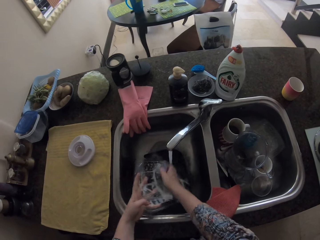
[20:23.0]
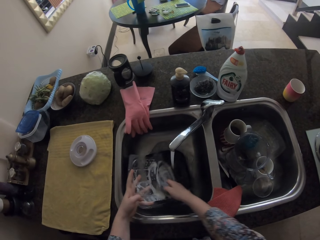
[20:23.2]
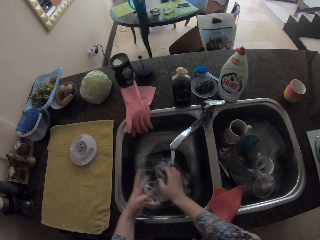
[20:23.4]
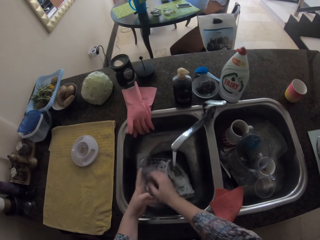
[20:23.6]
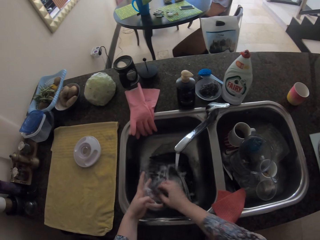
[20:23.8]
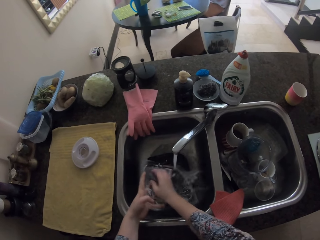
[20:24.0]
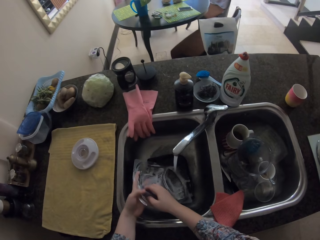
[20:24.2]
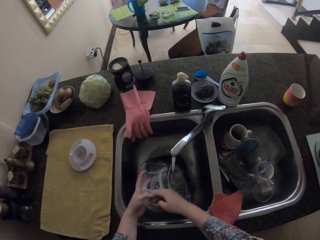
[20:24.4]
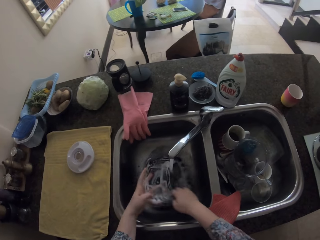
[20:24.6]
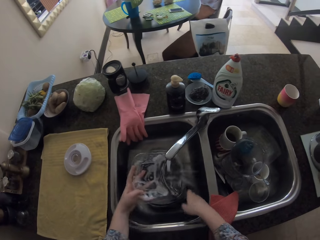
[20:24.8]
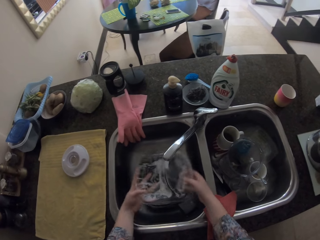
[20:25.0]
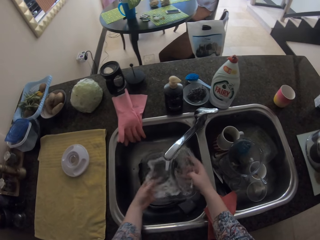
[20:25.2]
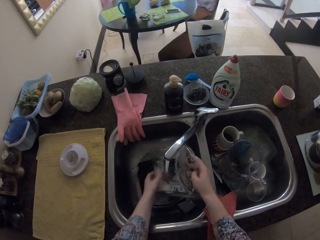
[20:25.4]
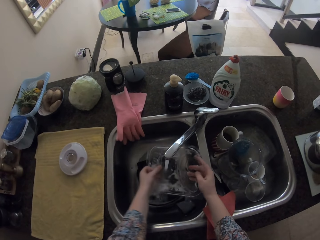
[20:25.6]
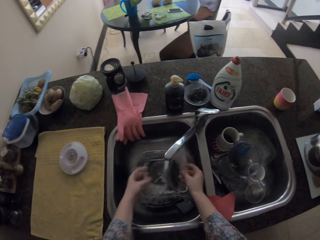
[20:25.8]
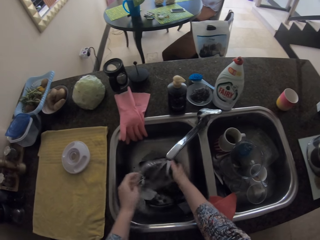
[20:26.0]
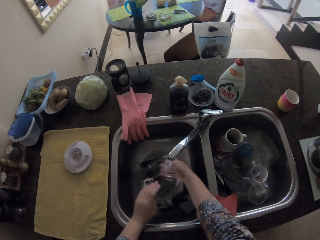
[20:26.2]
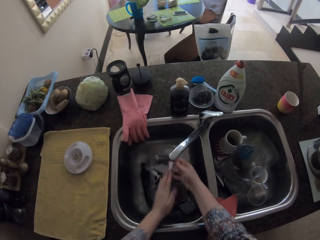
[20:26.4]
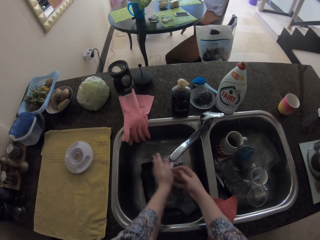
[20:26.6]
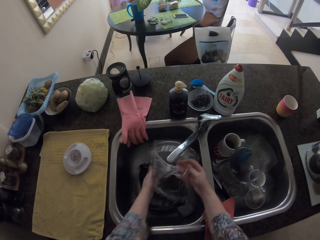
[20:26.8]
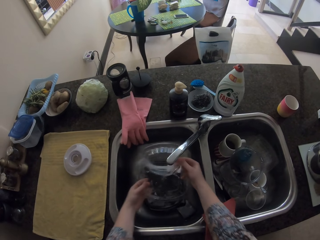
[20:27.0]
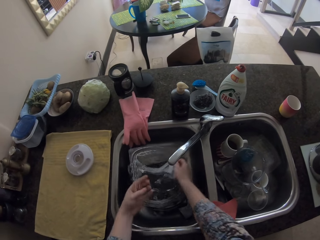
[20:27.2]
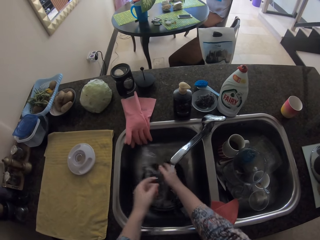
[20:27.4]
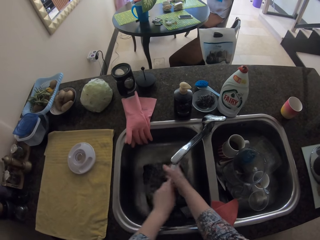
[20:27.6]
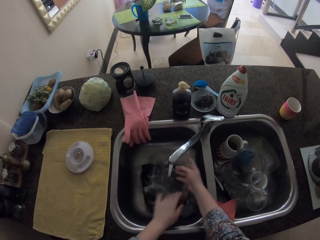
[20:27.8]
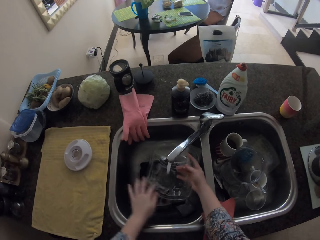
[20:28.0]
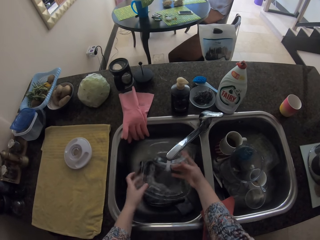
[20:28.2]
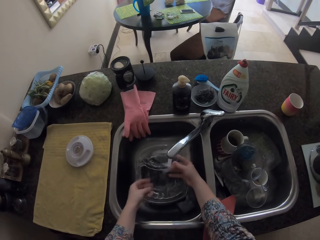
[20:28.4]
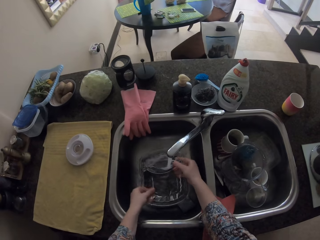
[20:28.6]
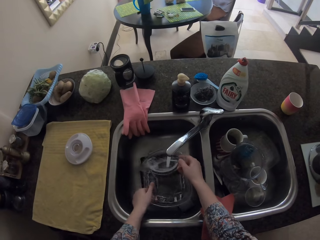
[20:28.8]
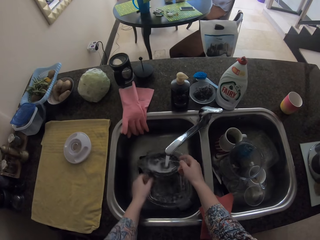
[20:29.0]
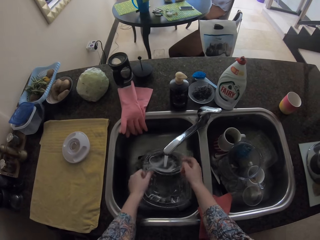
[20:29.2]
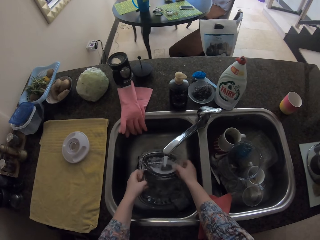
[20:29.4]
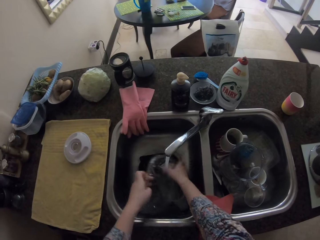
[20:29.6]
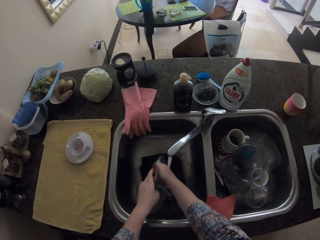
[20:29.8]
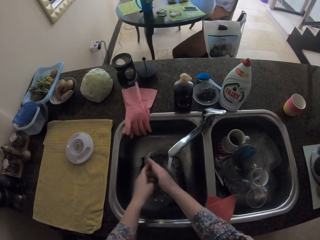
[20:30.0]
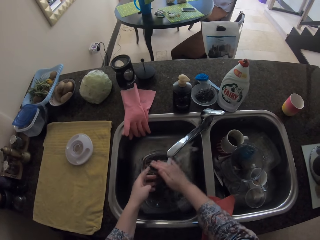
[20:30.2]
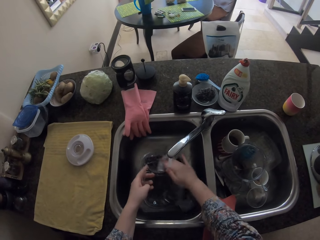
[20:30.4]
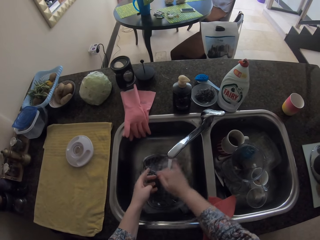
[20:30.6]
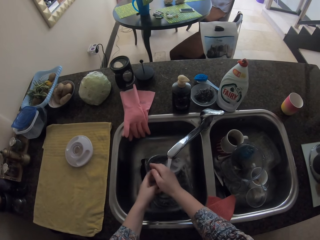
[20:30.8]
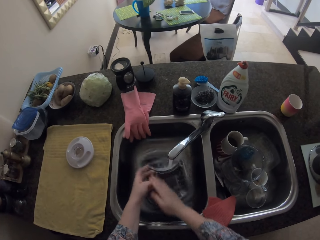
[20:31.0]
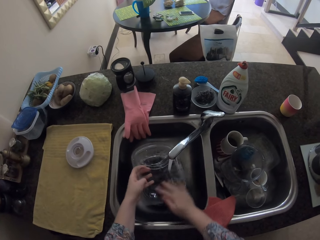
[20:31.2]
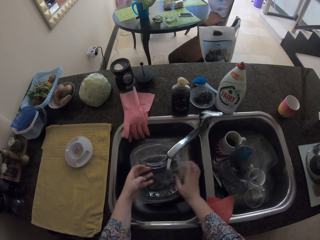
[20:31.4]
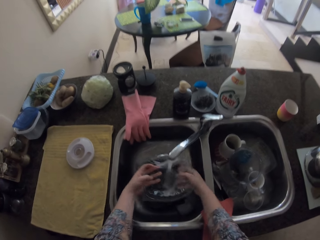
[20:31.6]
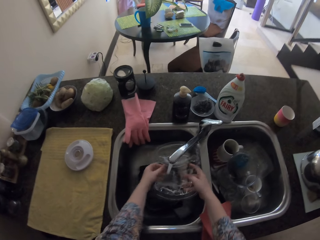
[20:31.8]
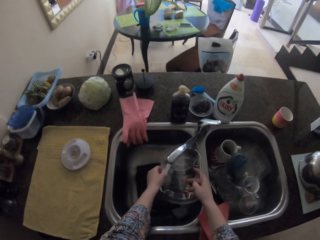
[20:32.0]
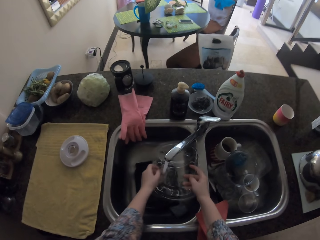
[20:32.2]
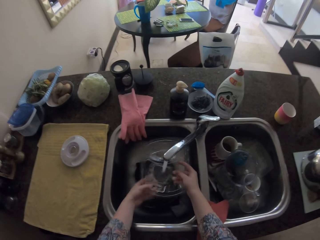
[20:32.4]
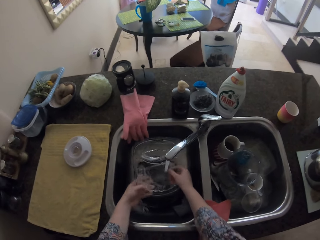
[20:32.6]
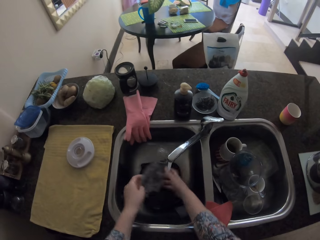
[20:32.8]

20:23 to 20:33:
The camera wearer drops the sponge. They rinse the plastic container.

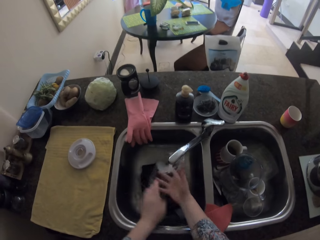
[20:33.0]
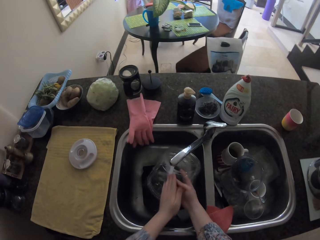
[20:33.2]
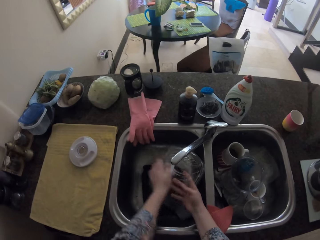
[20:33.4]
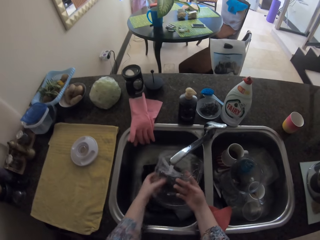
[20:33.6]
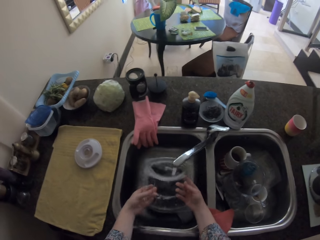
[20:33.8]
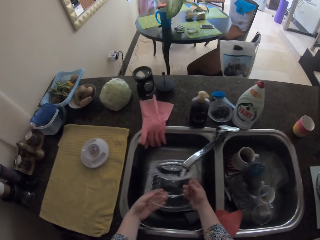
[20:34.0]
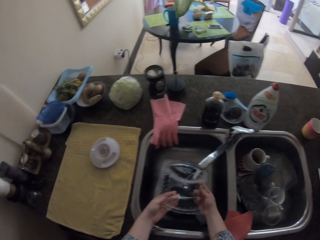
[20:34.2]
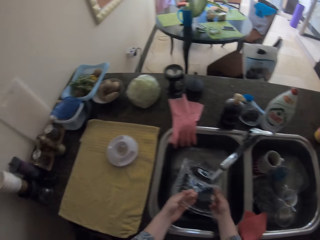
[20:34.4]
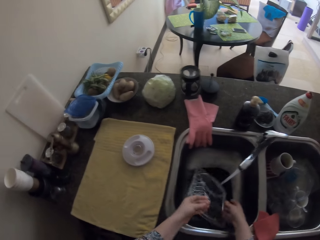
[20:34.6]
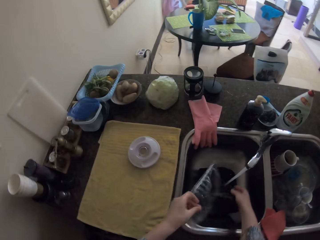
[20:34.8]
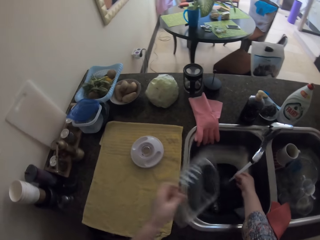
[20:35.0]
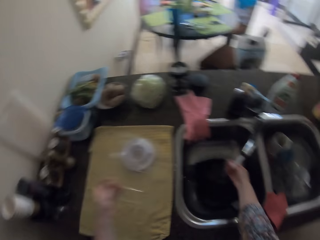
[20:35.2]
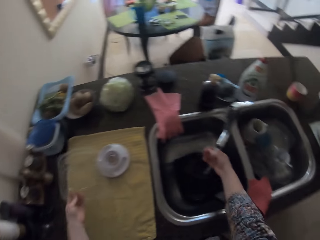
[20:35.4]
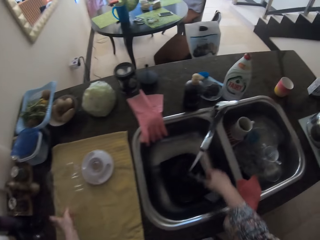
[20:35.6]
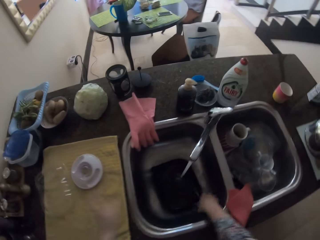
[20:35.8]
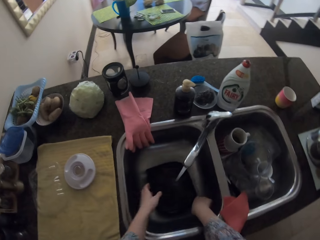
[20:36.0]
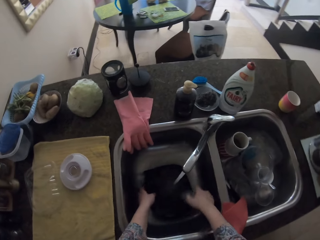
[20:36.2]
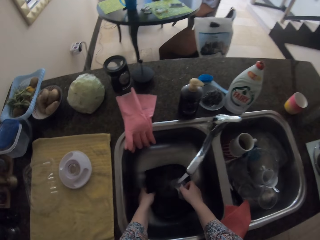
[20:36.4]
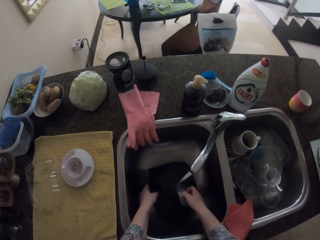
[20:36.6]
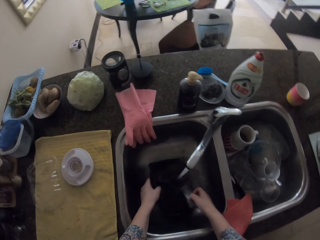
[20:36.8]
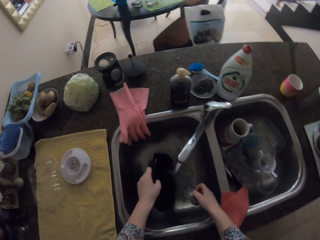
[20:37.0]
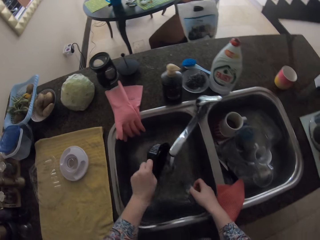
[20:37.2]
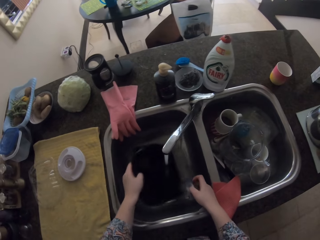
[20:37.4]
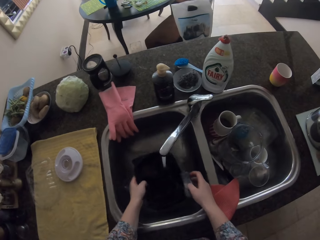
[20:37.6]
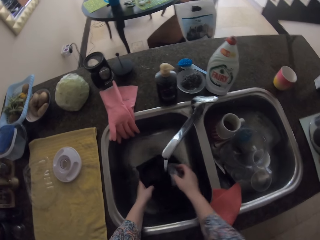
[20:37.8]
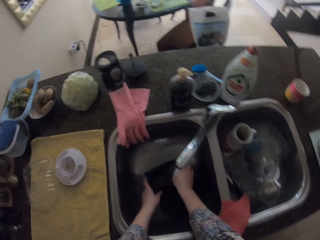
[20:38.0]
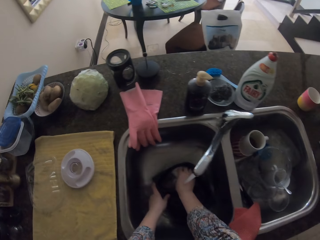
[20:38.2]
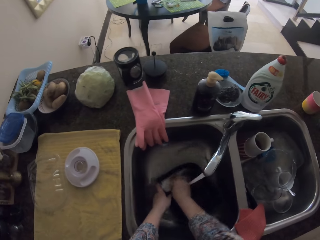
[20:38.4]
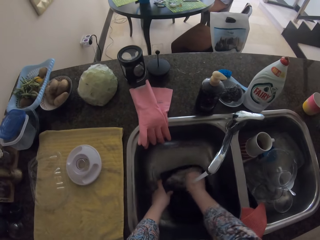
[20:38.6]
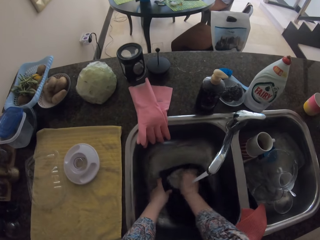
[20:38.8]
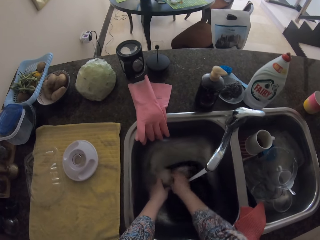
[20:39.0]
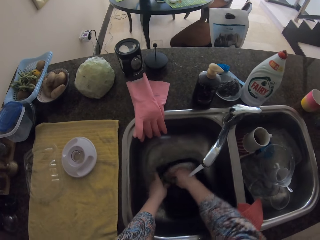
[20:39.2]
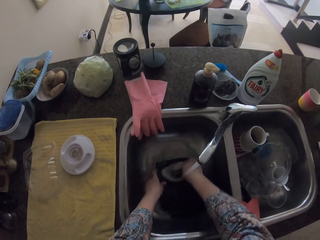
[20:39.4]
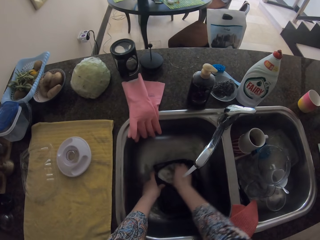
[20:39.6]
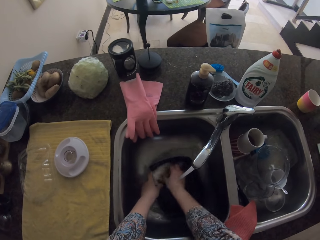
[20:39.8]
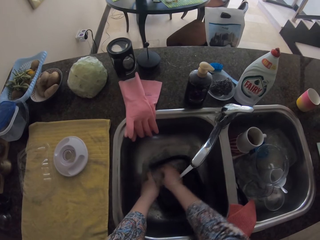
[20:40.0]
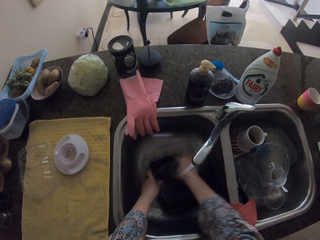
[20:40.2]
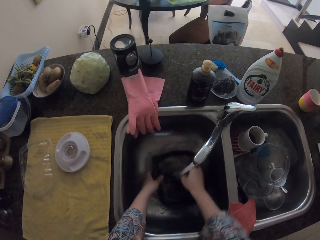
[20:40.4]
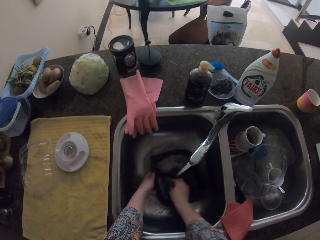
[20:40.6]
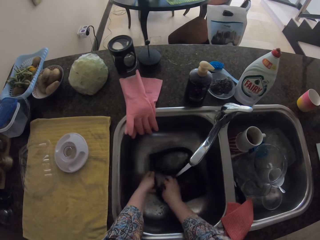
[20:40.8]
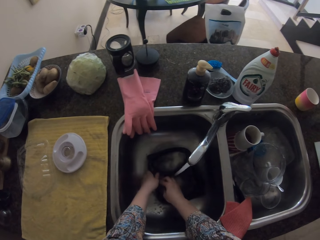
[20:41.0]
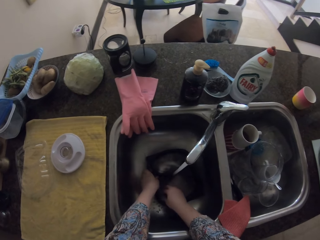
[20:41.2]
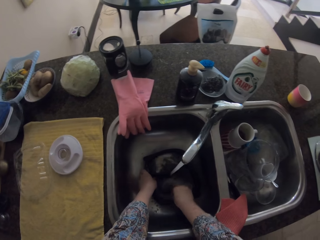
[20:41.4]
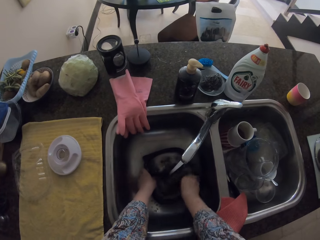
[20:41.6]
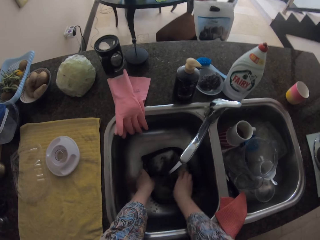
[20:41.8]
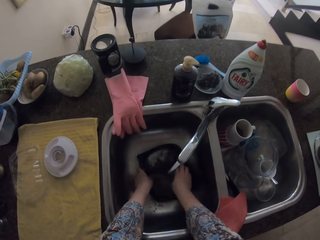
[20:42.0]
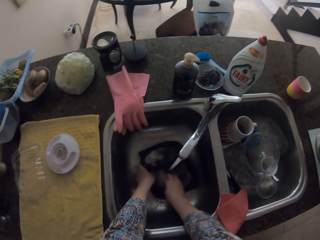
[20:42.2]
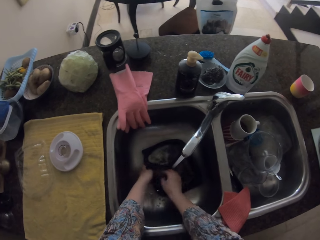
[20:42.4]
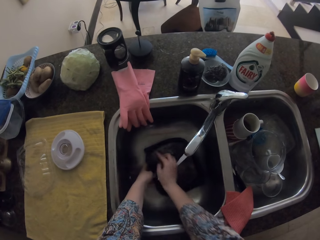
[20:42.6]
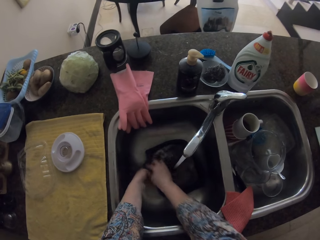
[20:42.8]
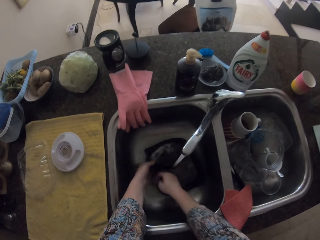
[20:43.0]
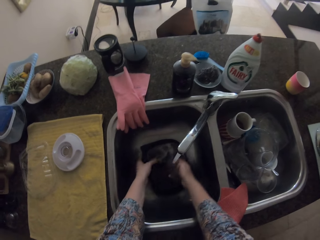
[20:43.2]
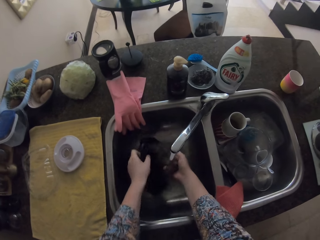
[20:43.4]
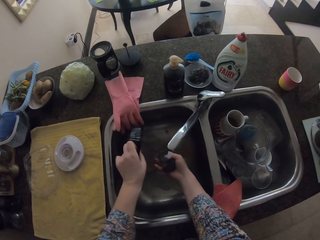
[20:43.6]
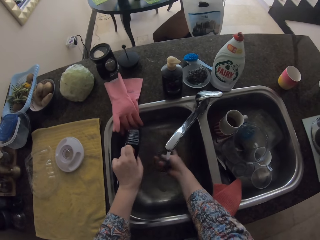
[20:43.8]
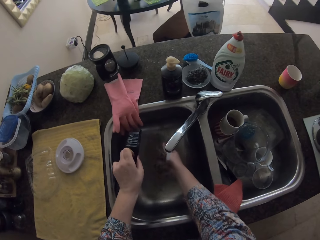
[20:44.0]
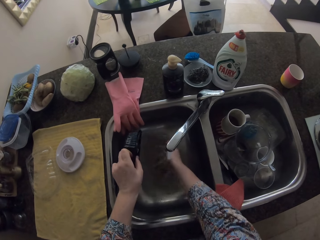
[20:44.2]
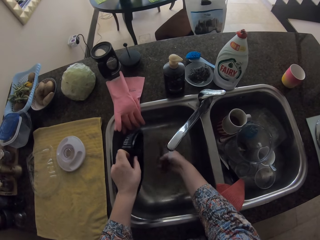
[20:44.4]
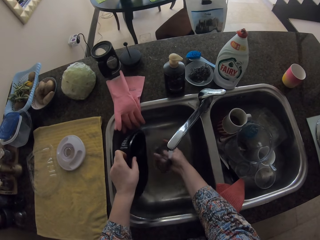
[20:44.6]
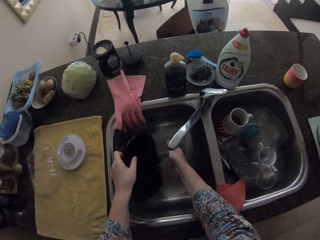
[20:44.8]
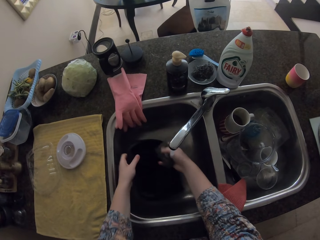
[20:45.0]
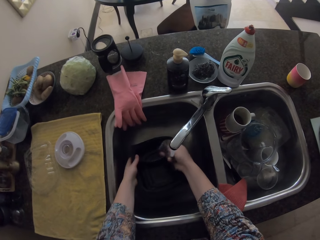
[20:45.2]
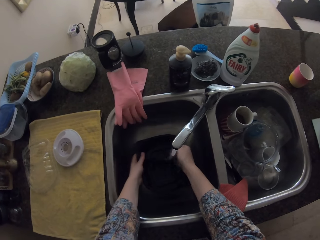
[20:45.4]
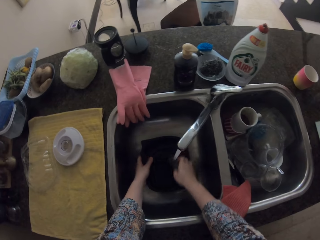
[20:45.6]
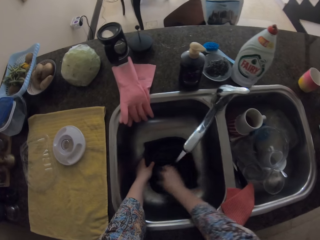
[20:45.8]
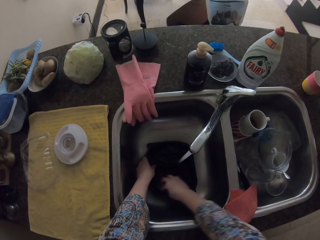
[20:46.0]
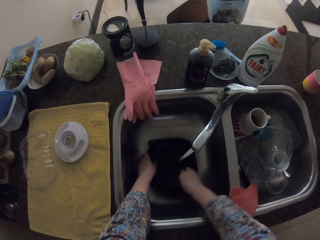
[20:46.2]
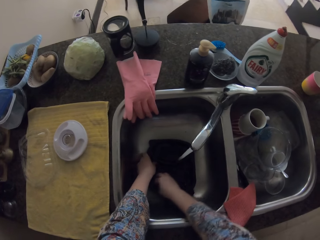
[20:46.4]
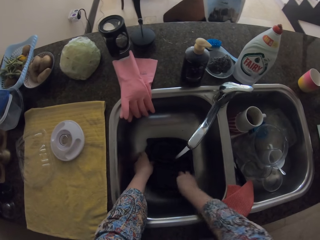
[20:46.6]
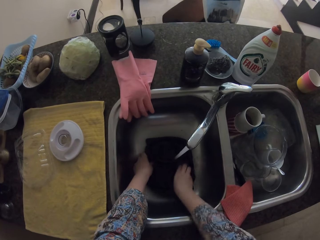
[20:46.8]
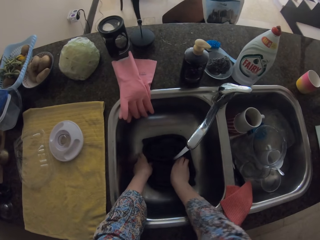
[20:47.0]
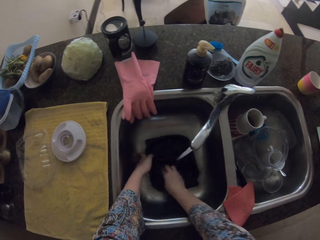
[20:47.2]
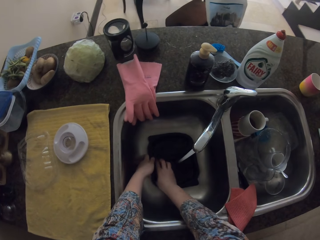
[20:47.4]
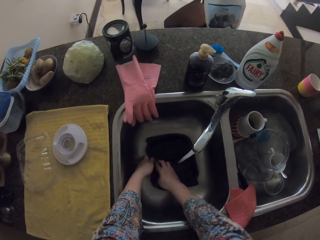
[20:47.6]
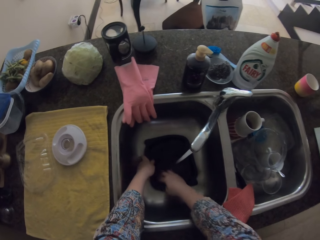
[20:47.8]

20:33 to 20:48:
The camera wearer turns the plastic container. They rinse the plastic container. They swing their hand. They put the plastic container on the towel. They swing their hand. They pick up a plastic container. They wash the plastic container. They rinse the sponge. They hold the plastic container. They wash the plastic container using the sponge.
